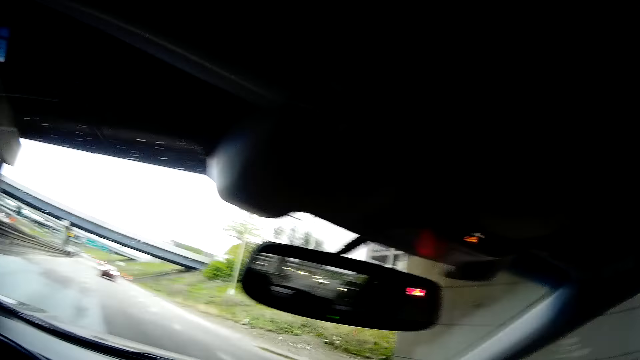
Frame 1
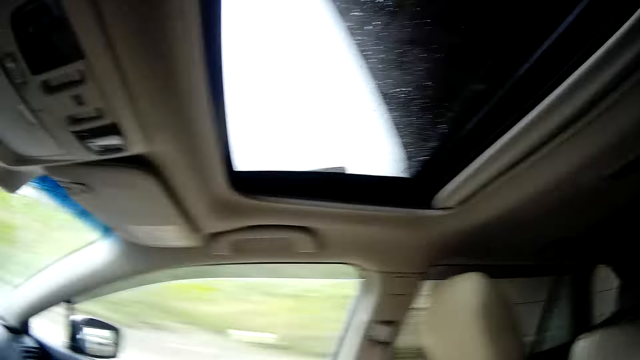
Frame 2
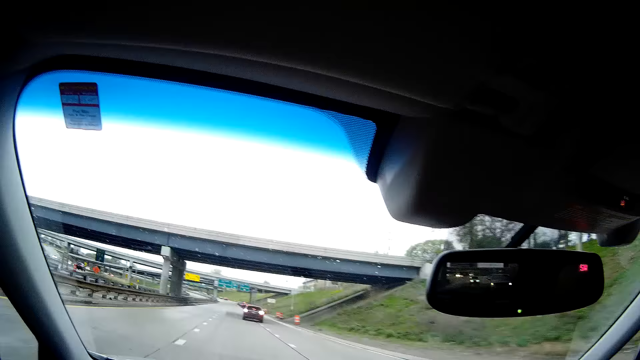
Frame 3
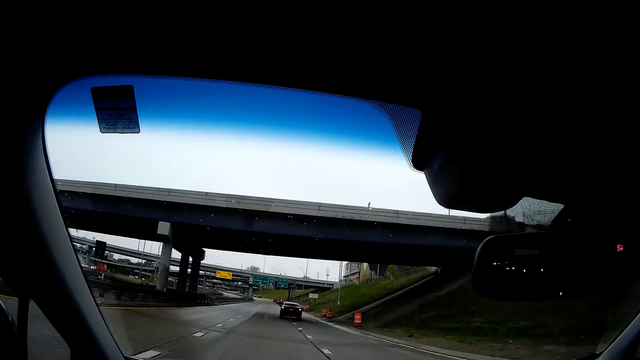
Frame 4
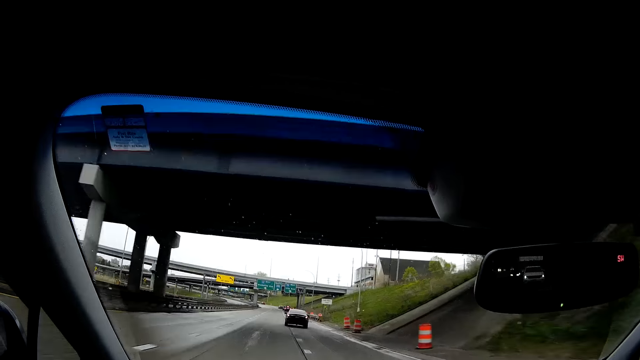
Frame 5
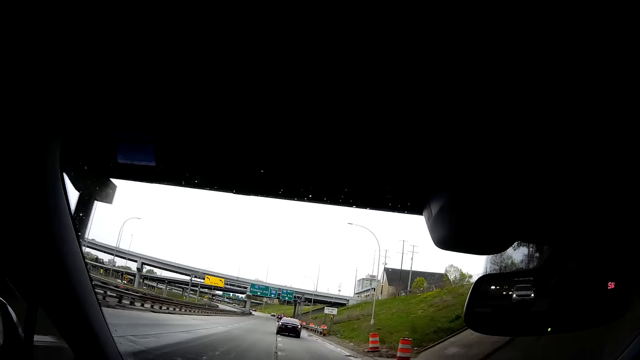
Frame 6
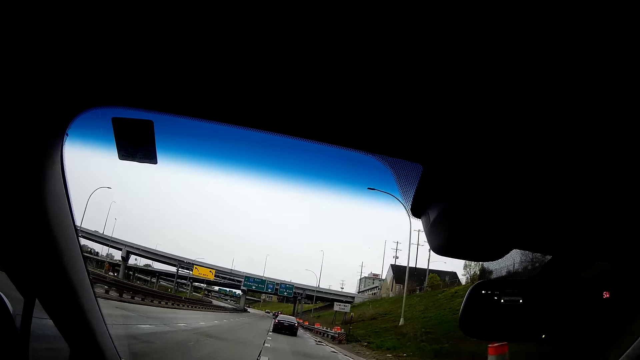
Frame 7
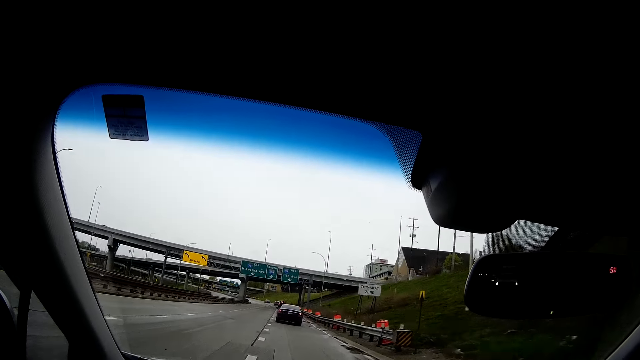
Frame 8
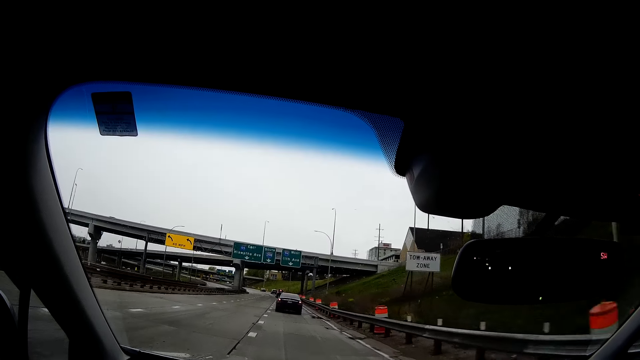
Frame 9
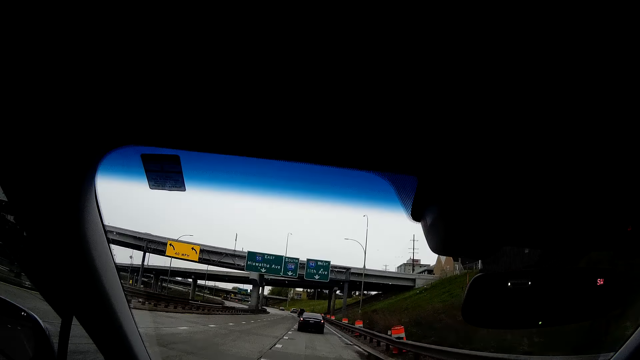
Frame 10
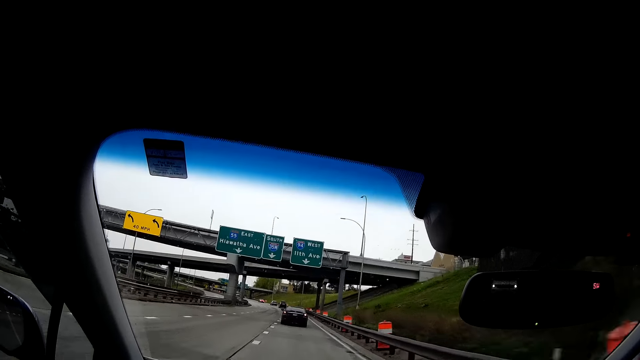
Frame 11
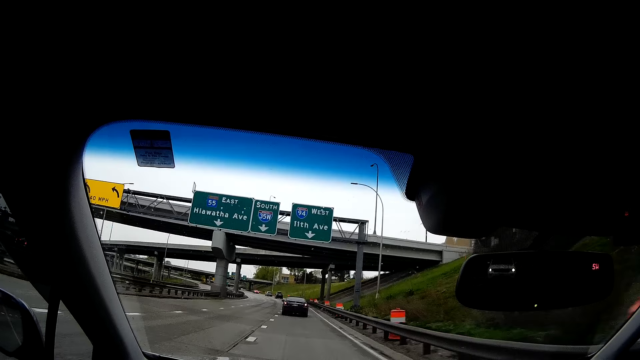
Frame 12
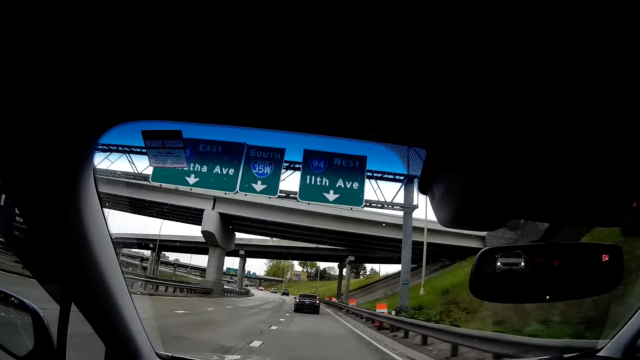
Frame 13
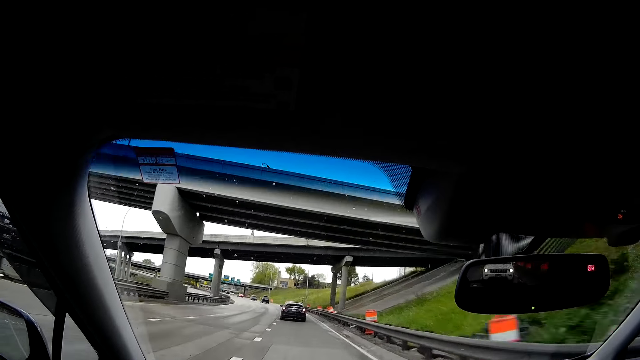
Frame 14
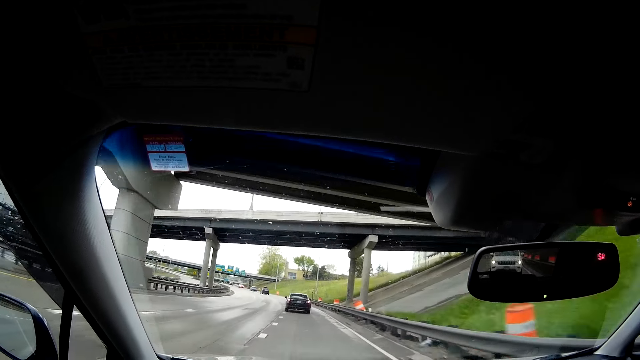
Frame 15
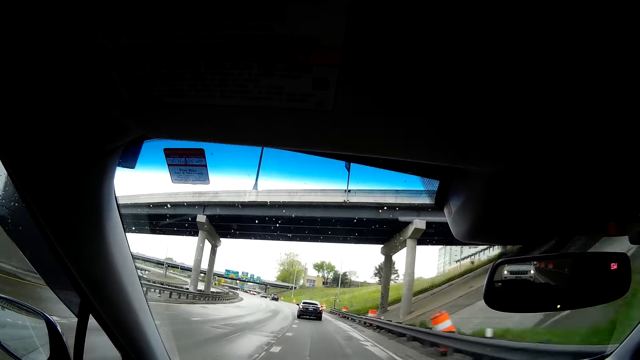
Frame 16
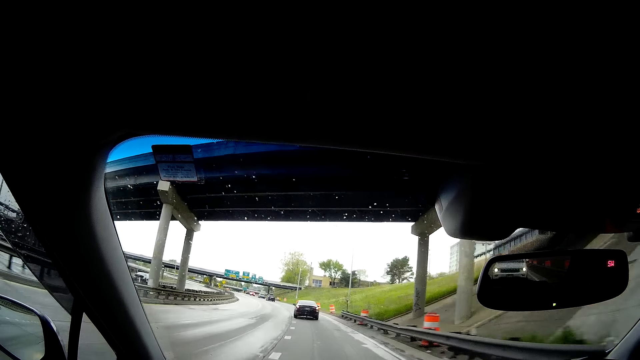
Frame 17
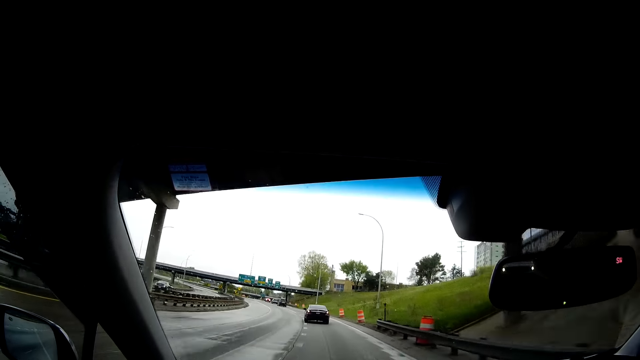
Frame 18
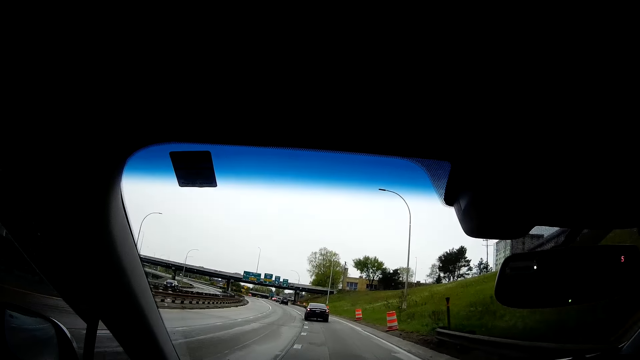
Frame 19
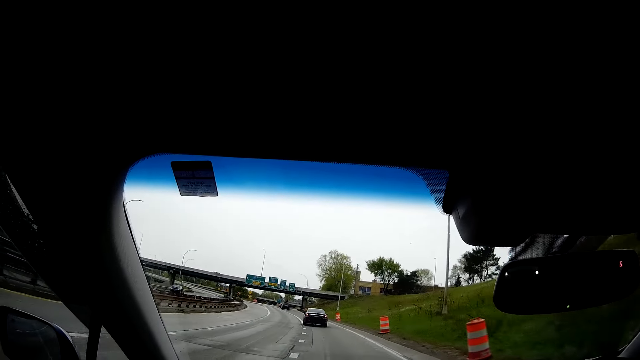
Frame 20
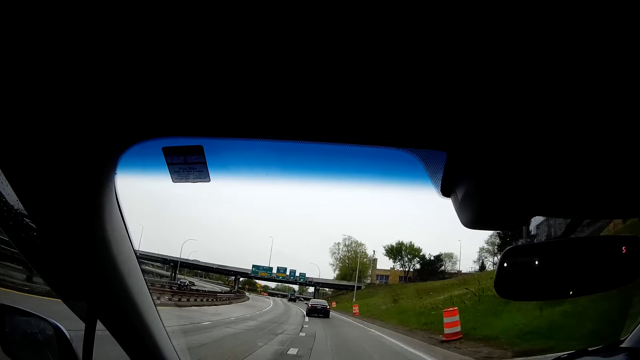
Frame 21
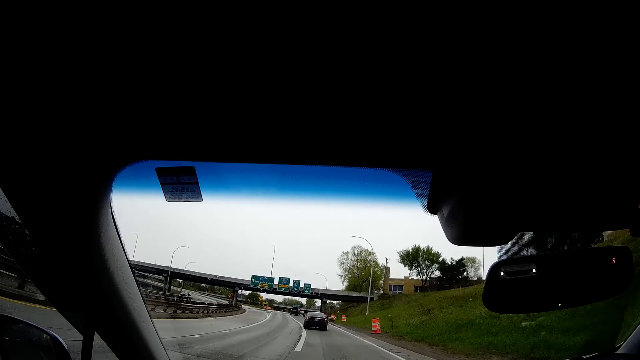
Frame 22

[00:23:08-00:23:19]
The camera wearer looks aside. They drive a car. They sing along to the song.

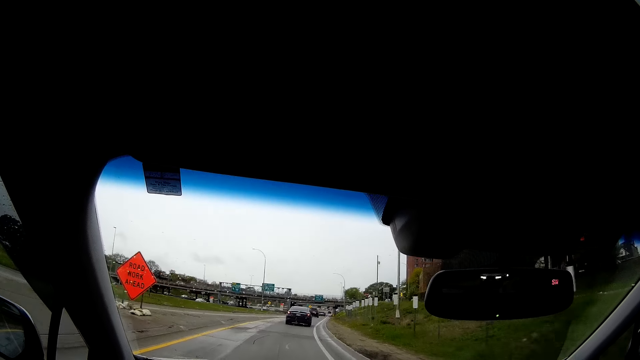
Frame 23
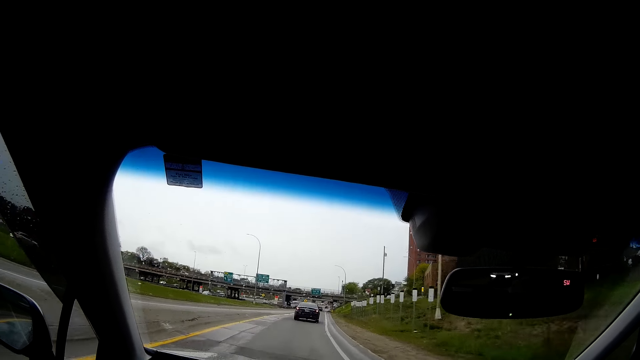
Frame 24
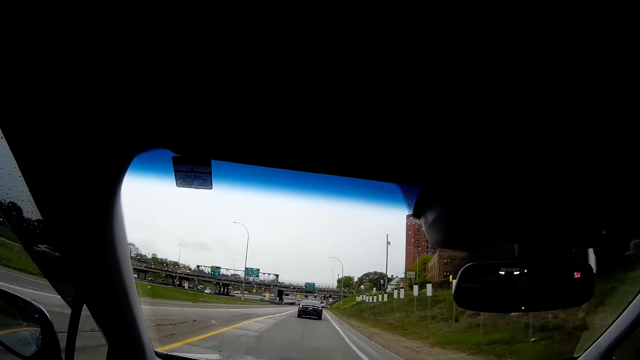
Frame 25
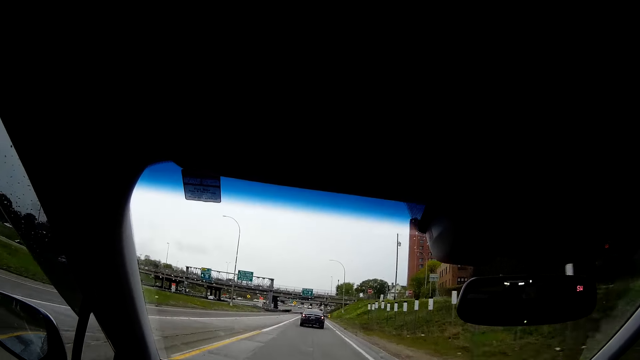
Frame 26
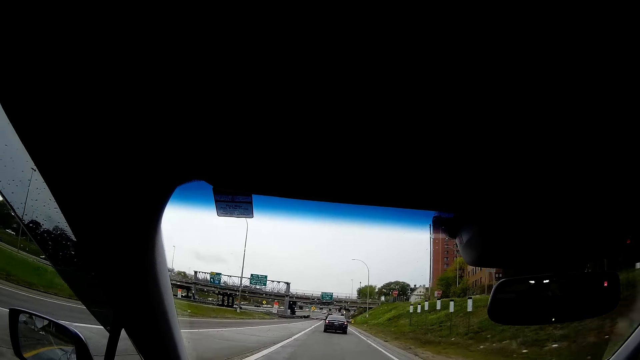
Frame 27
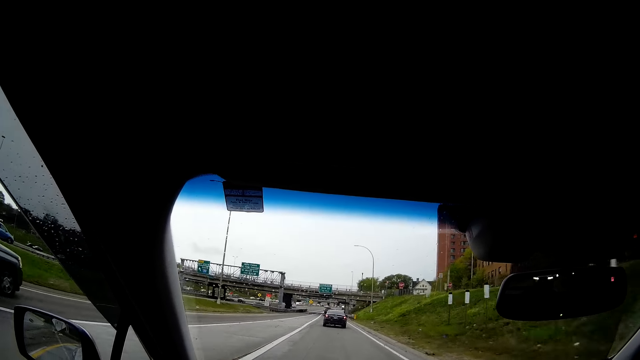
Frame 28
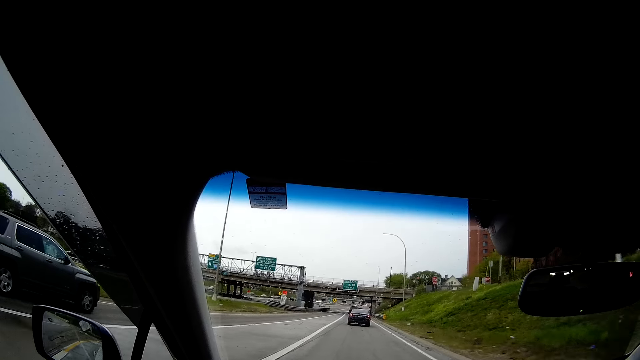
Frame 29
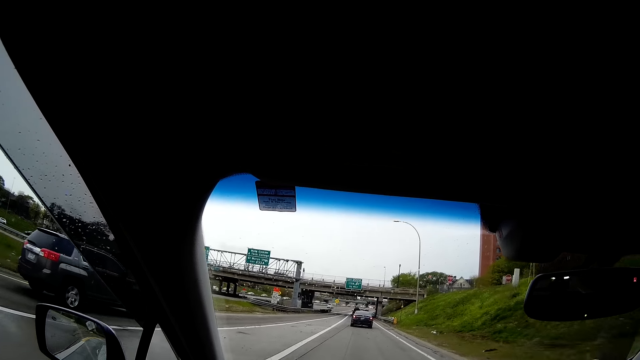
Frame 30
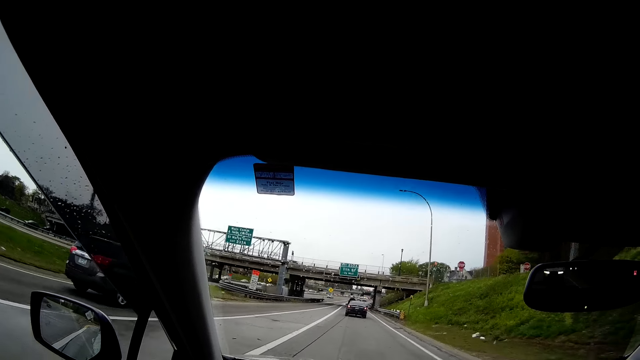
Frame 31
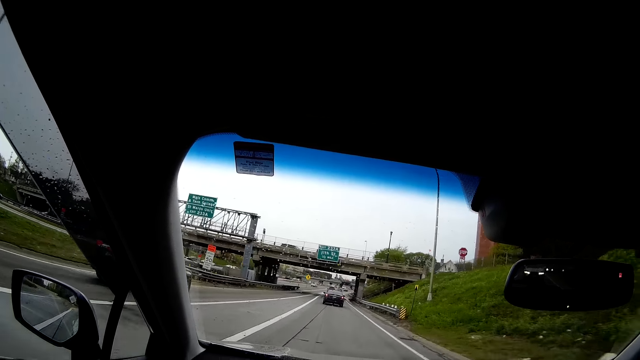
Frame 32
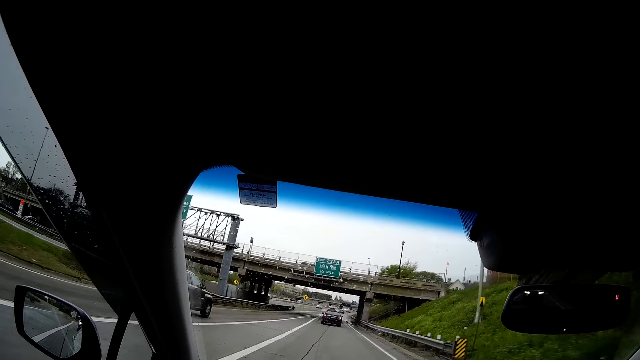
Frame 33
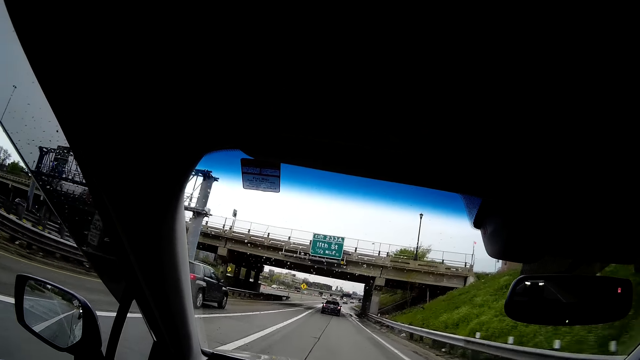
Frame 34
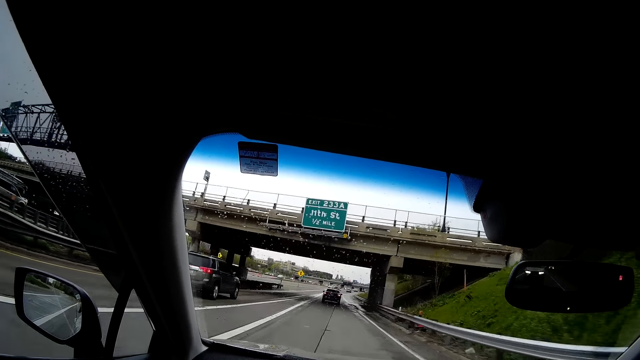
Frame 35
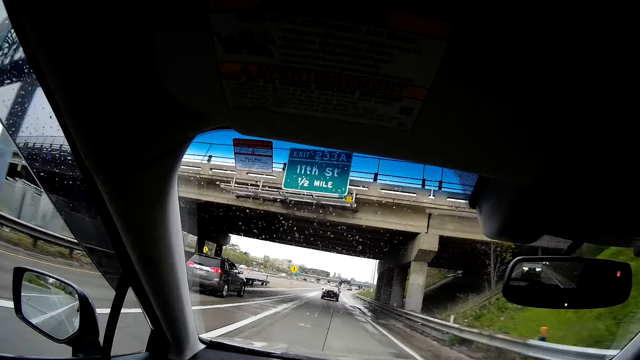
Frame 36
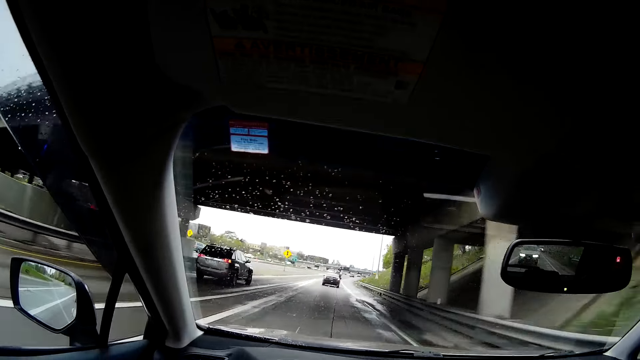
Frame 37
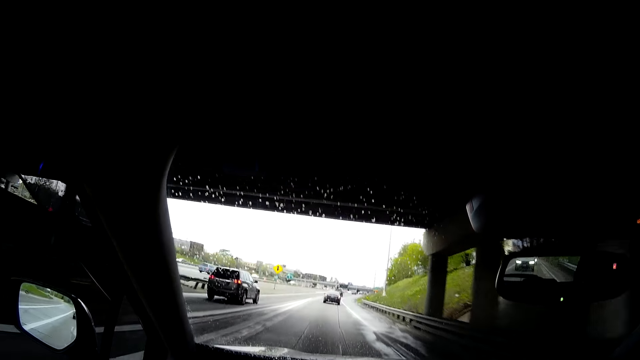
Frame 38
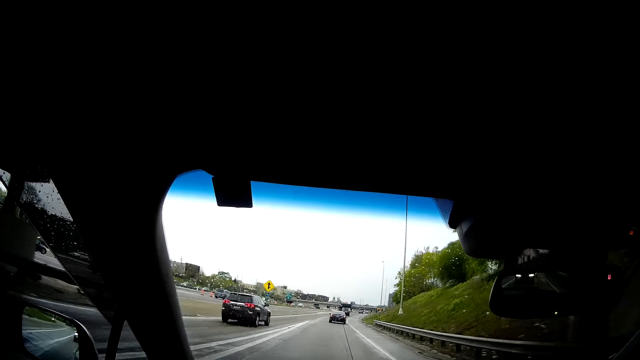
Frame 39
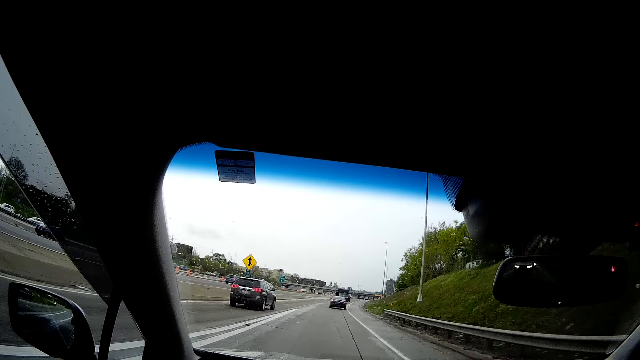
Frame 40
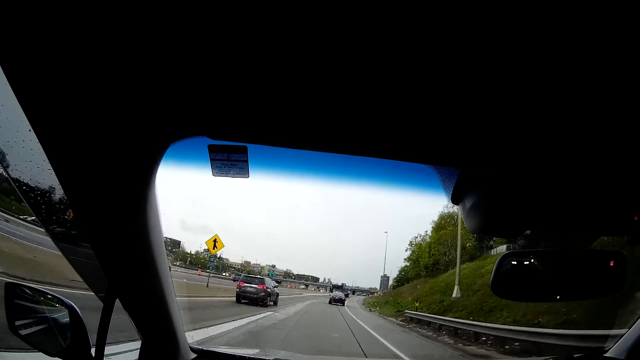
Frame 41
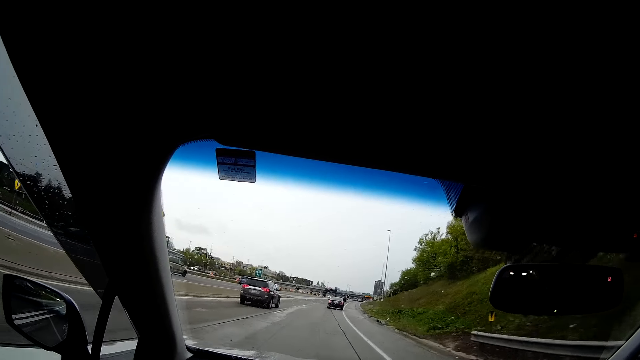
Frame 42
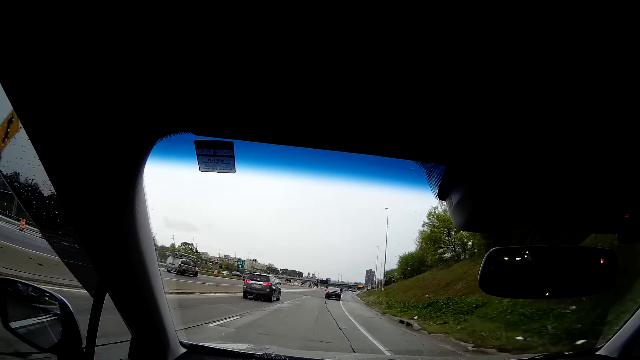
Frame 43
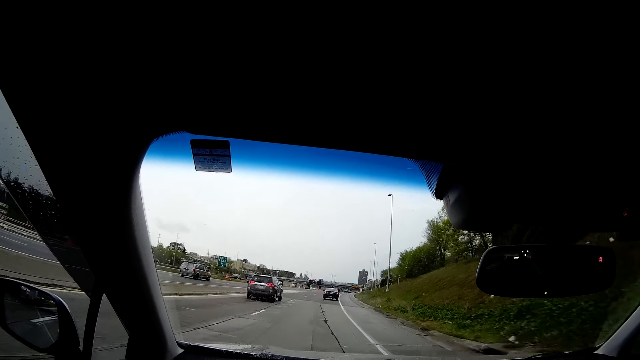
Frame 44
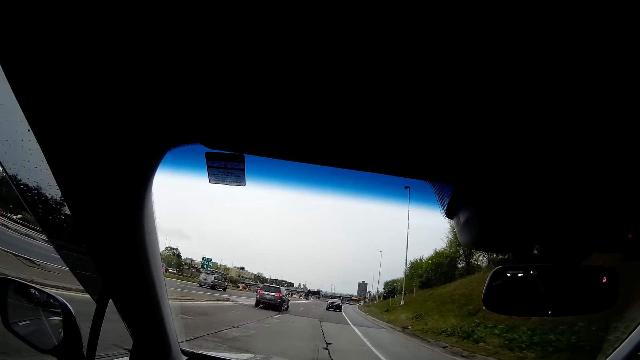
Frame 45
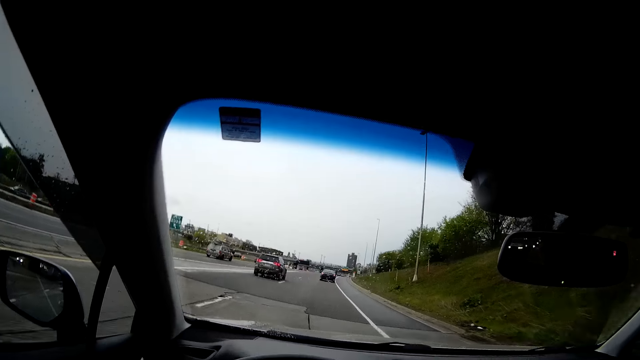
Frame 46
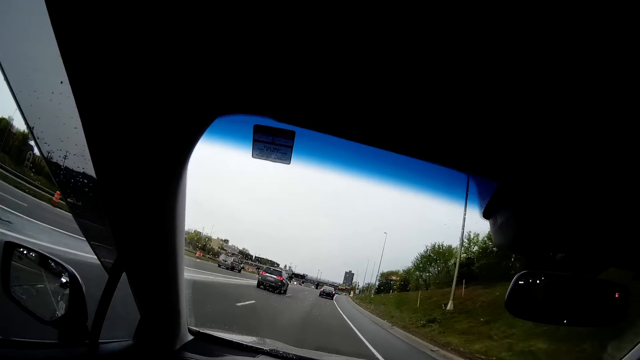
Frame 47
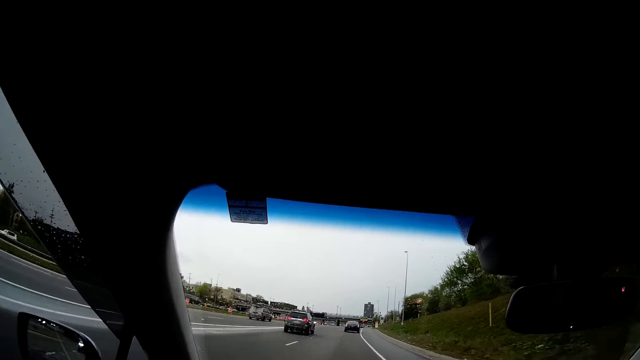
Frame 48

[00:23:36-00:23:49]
A black car drives past the camera wearer. The camera wearer drives the car. A white van drives past the camera wearer.
